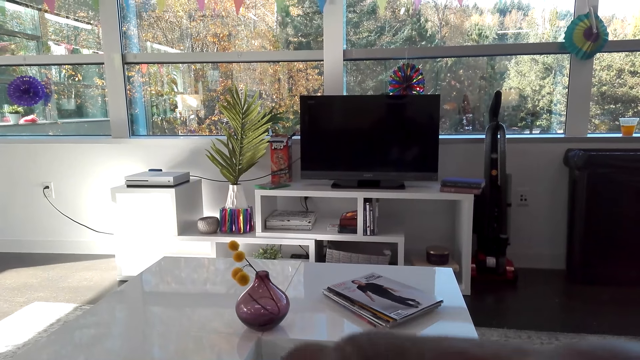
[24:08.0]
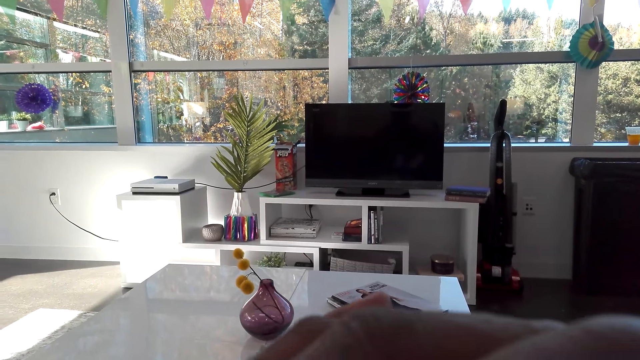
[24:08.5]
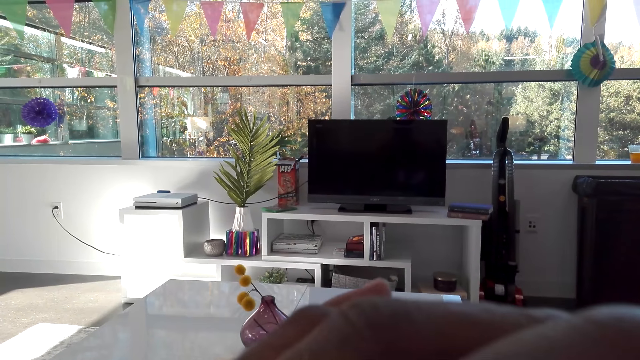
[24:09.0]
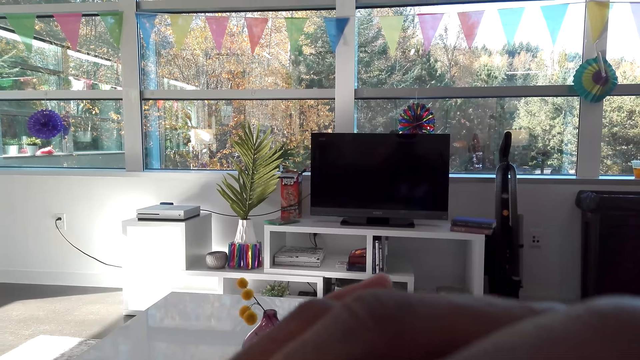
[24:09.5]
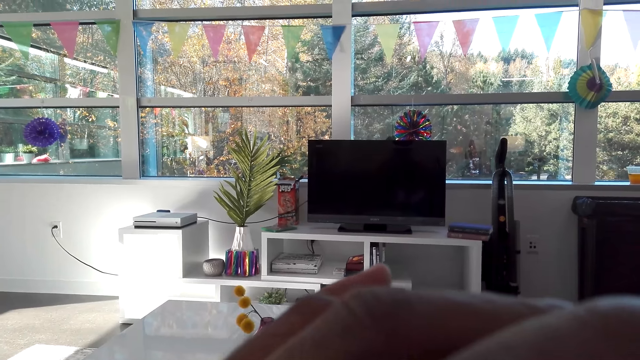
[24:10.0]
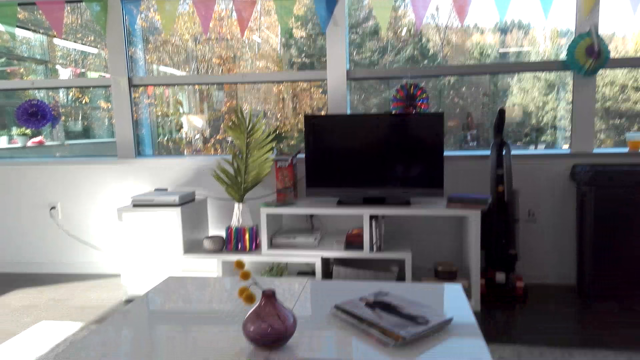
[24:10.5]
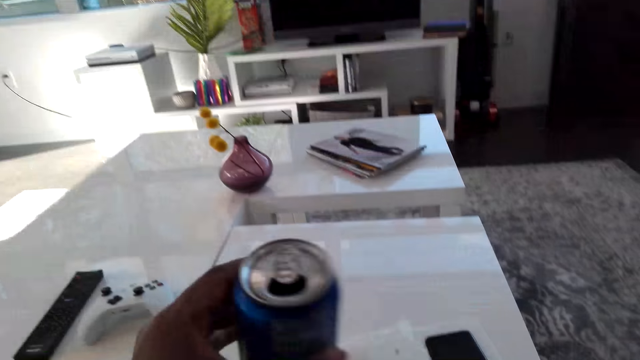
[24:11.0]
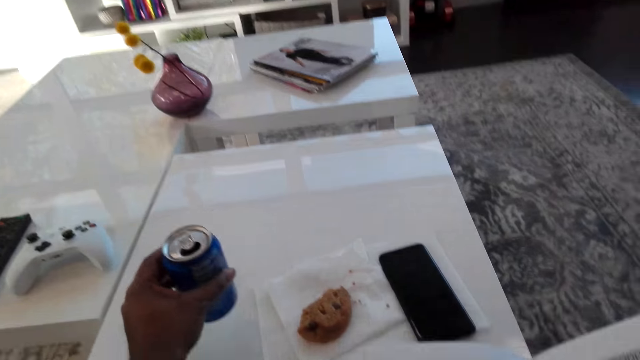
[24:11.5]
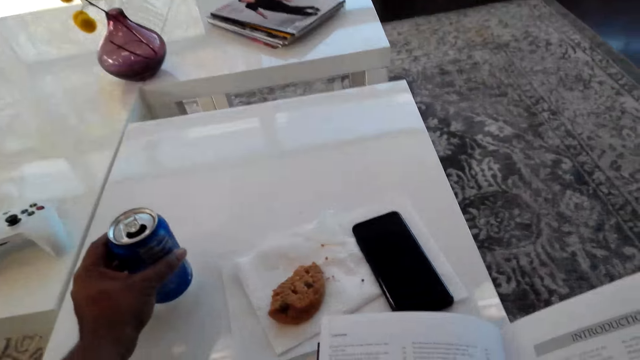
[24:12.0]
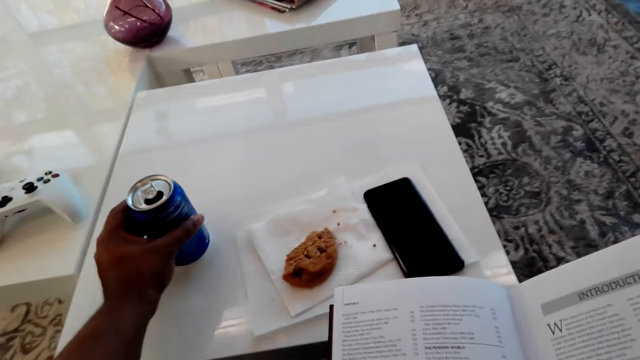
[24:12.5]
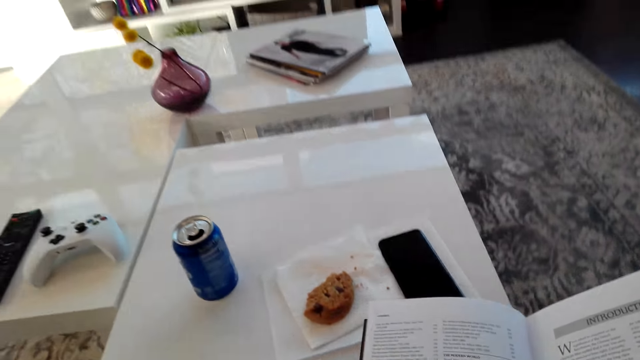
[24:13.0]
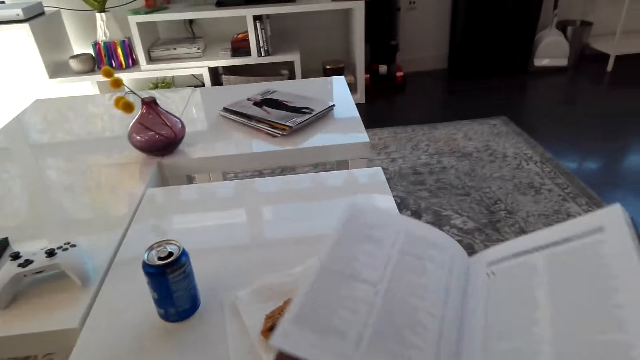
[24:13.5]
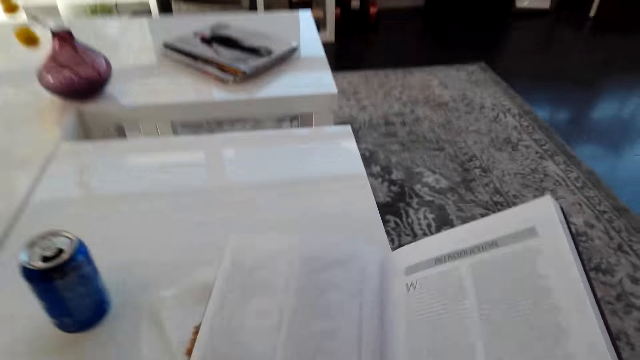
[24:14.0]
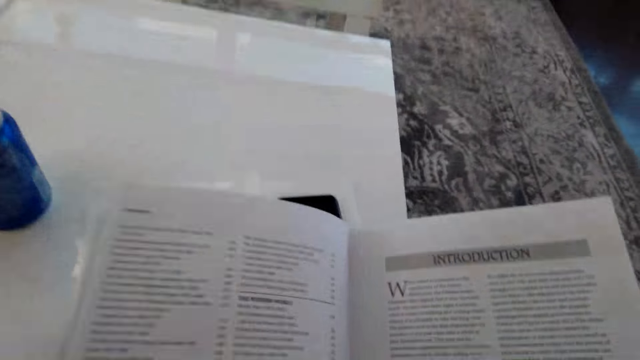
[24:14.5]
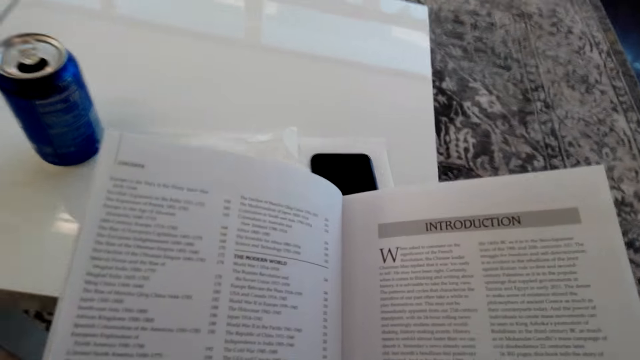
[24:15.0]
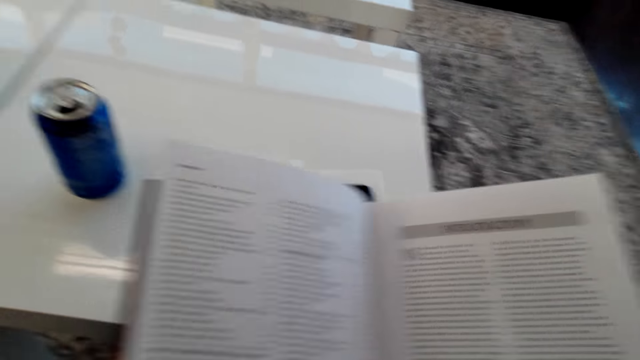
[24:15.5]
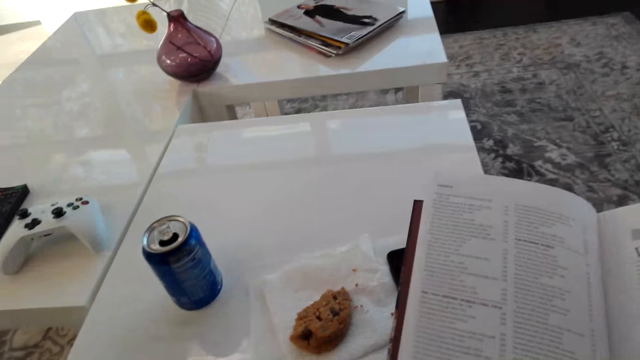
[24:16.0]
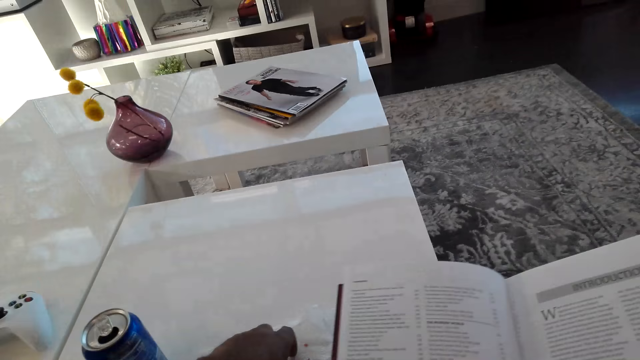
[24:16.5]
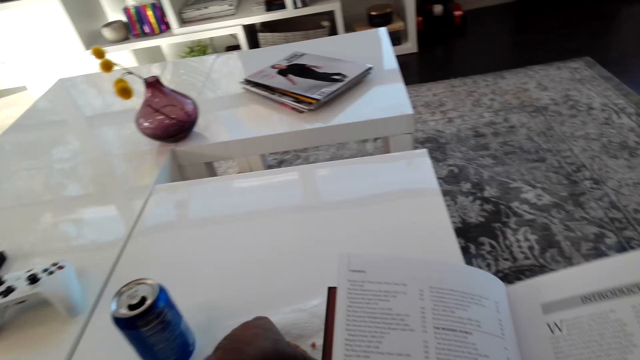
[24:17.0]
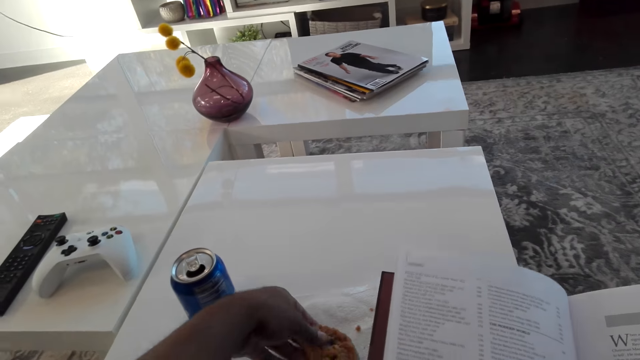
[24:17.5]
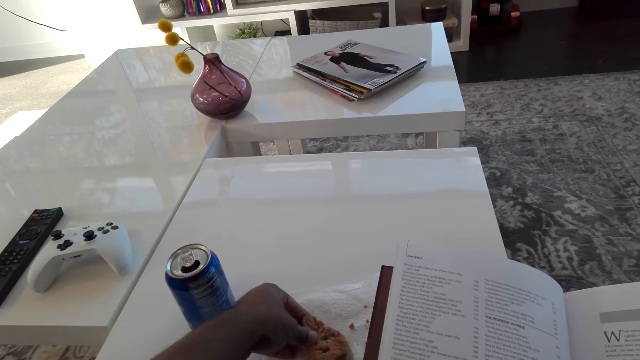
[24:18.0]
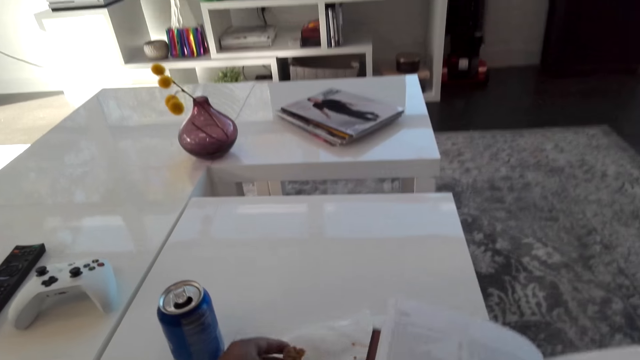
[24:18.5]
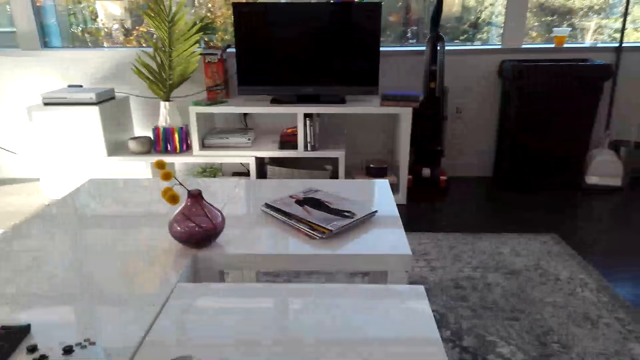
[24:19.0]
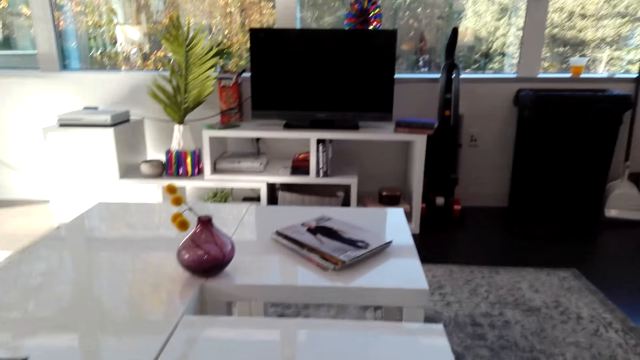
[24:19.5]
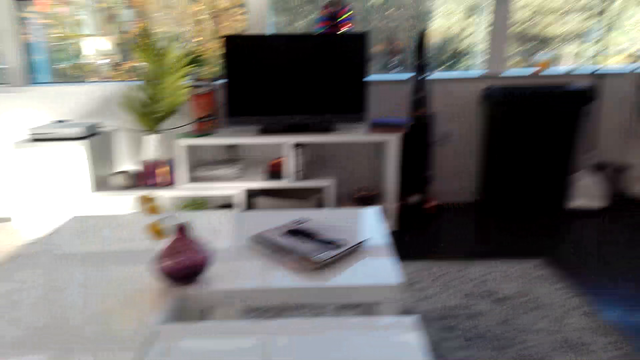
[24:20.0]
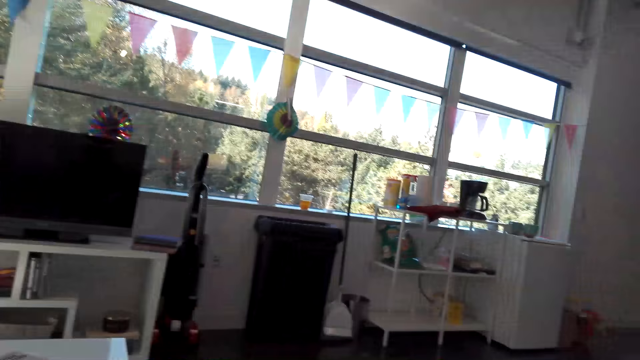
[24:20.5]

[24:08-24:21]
The camera wearer drinks the soda in the soda can. He puts the soda can on the table. He looks at the book. He cuts the cookies with his left hand. He breaks the cake.

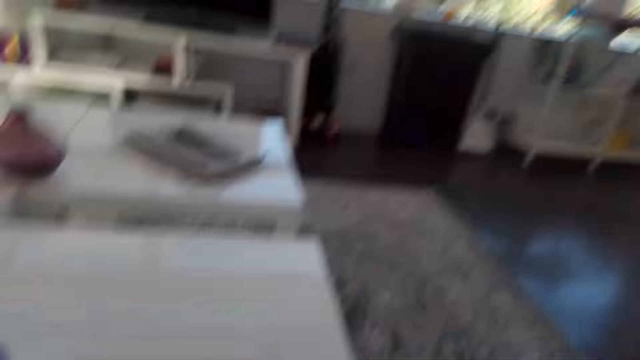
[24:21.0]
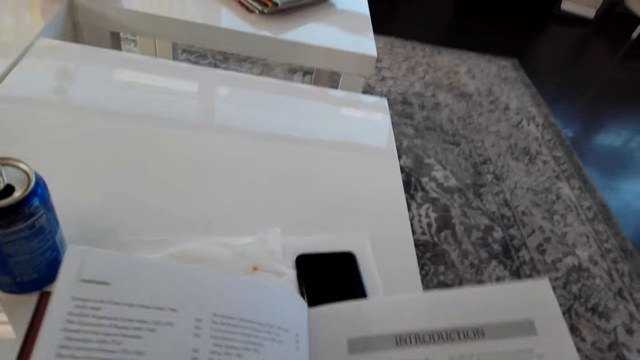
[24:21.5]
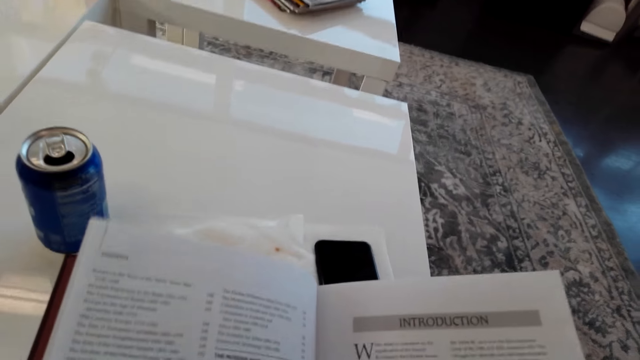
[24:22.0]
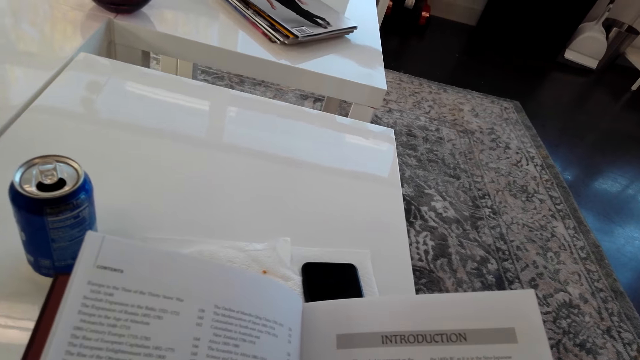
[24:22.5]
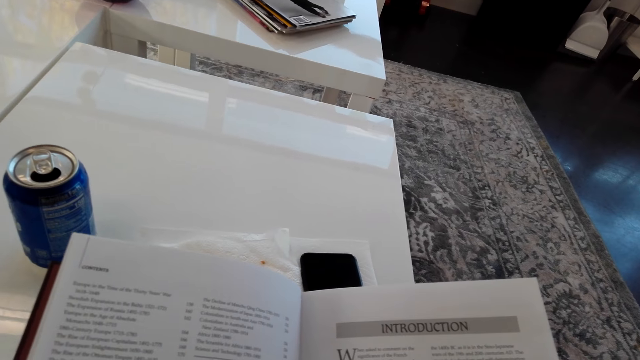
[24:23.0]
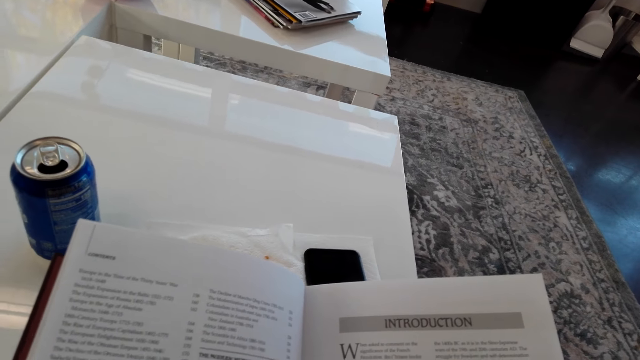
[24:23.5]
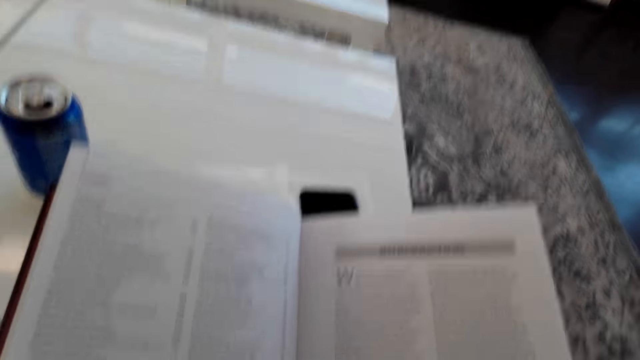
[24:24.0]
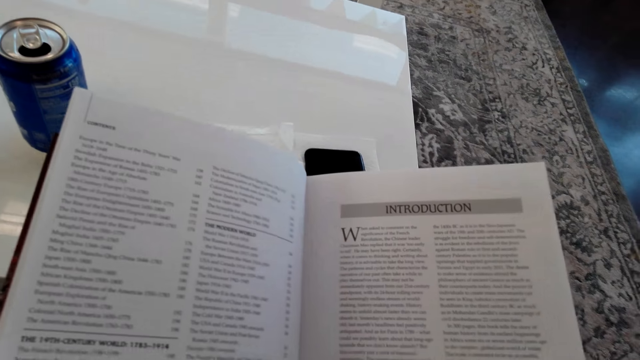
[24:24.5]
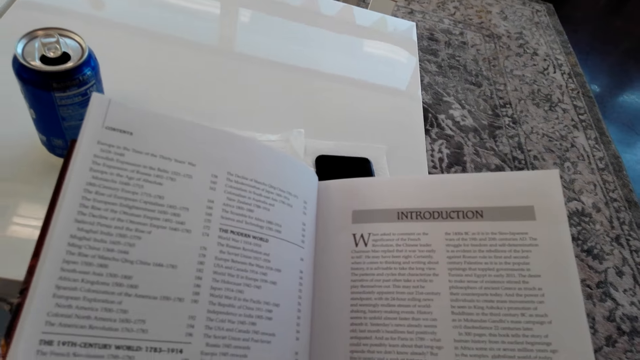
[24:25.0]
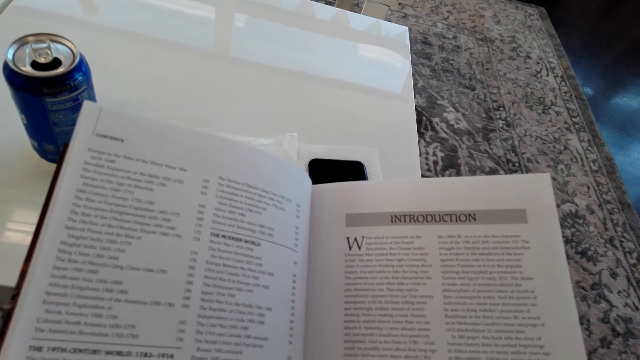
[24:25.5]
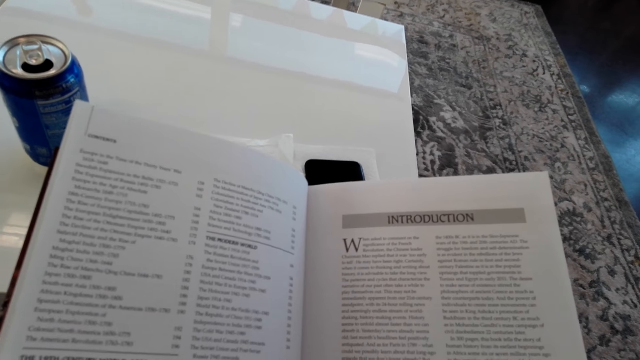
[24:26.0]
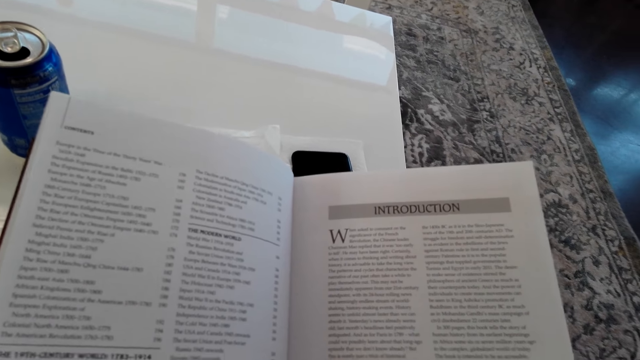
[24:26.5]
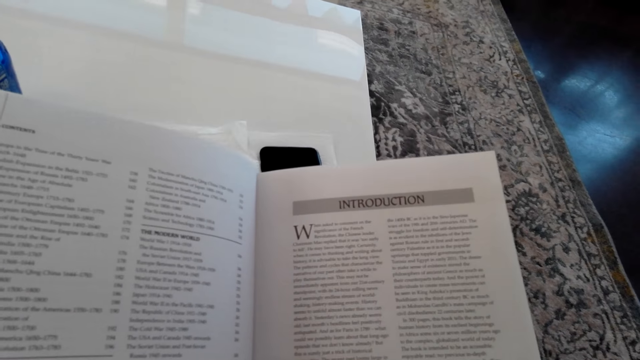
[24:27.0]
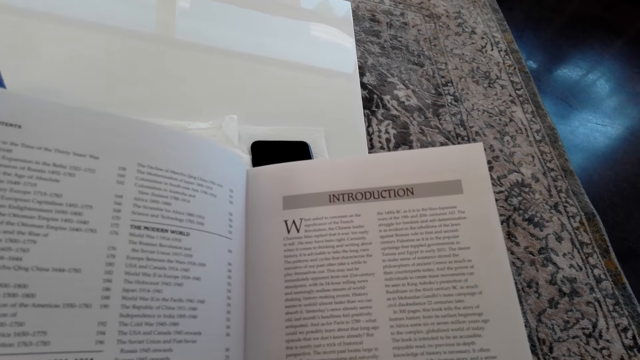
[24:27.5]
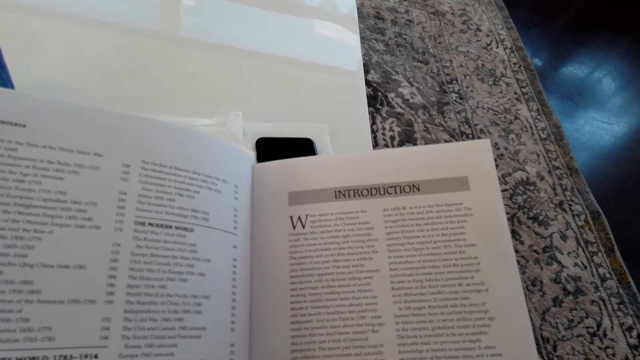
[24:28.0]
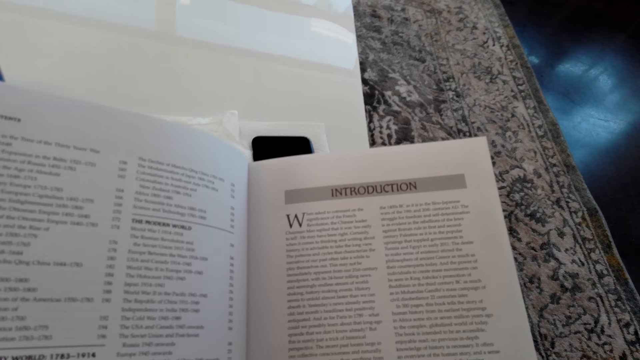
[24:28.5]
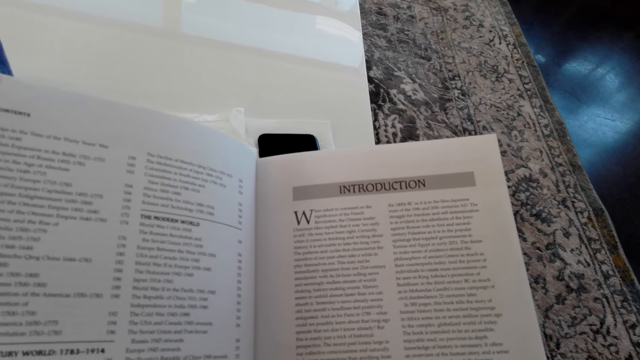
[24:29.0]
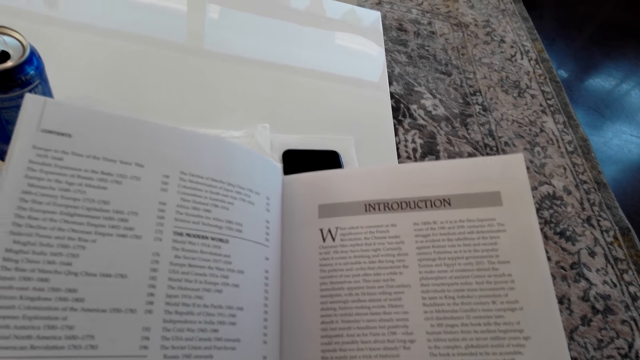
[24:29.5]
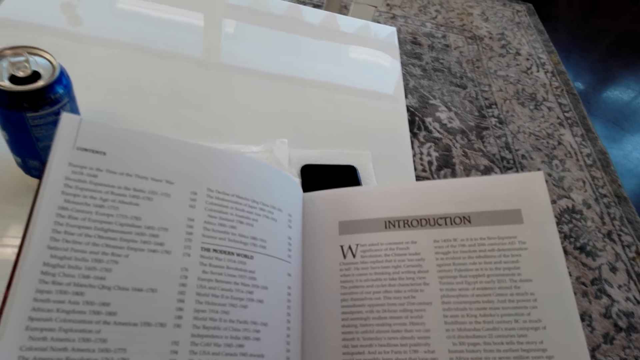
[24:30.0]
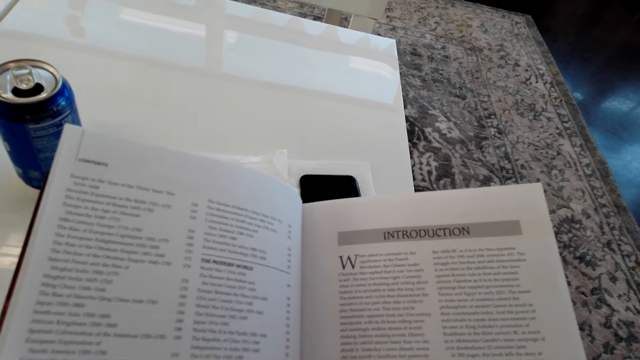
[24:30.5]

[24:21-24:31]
The camera wearer looks at the book.
